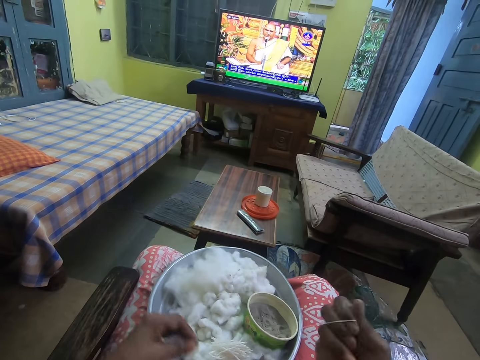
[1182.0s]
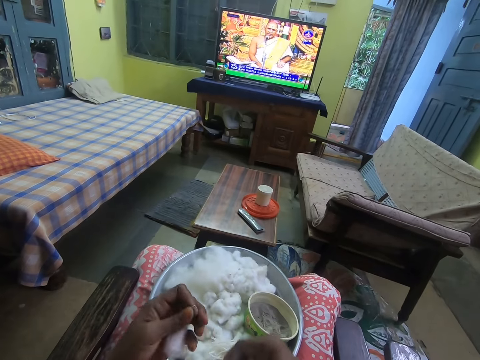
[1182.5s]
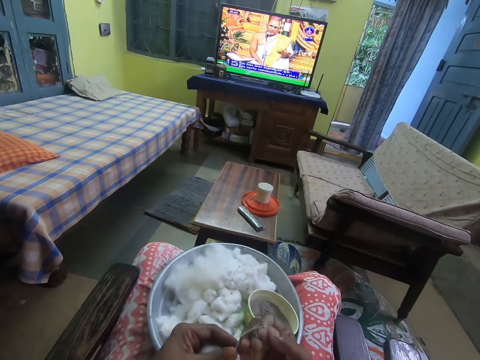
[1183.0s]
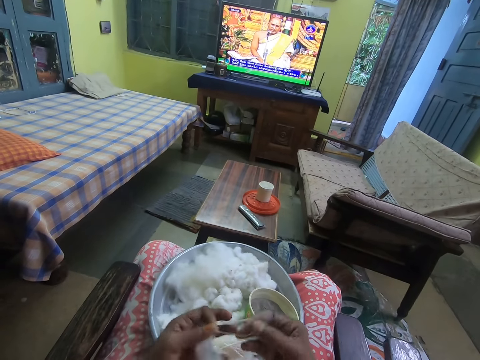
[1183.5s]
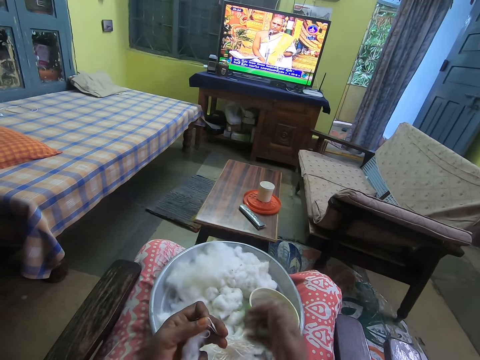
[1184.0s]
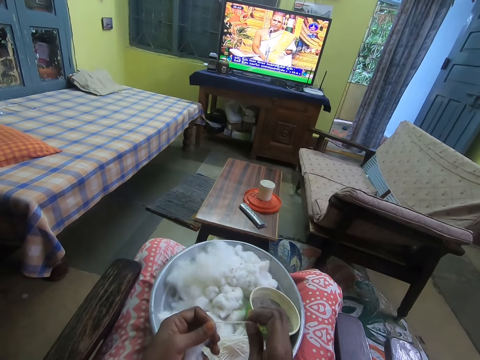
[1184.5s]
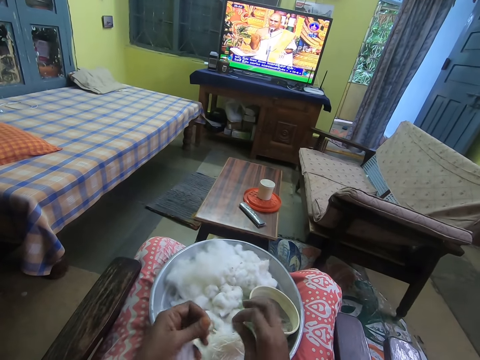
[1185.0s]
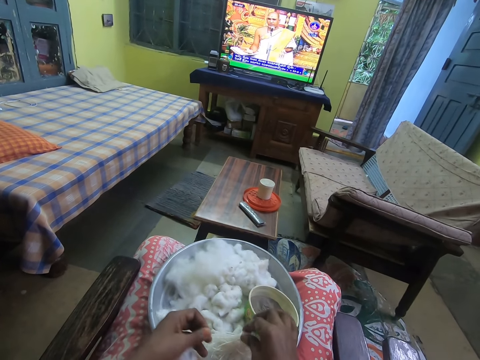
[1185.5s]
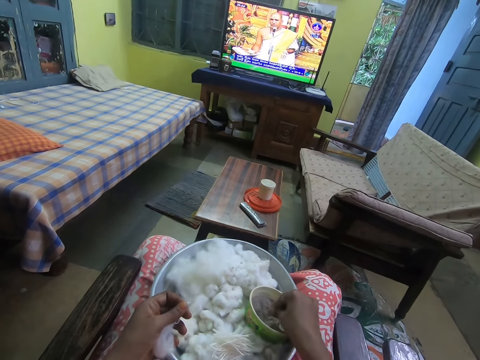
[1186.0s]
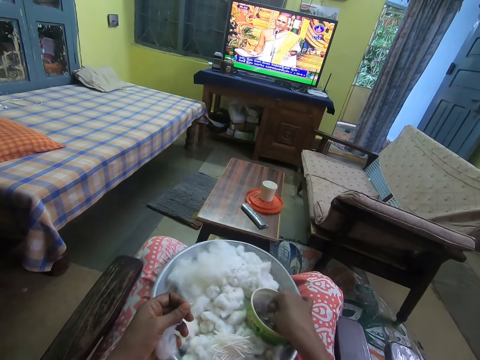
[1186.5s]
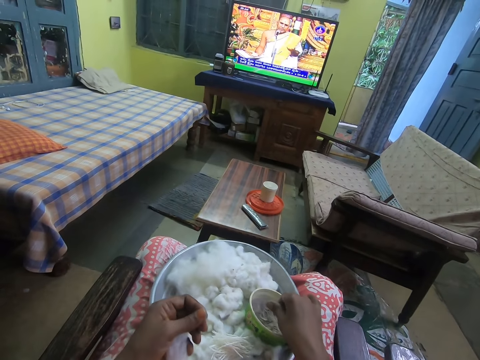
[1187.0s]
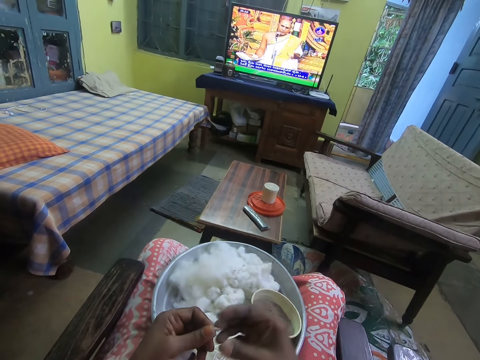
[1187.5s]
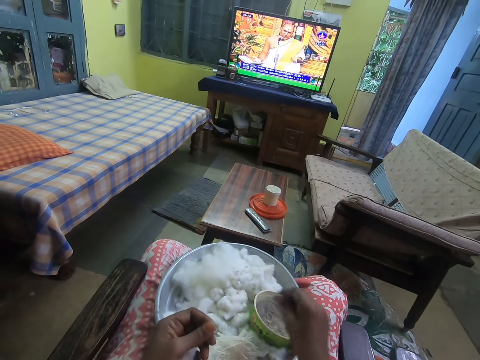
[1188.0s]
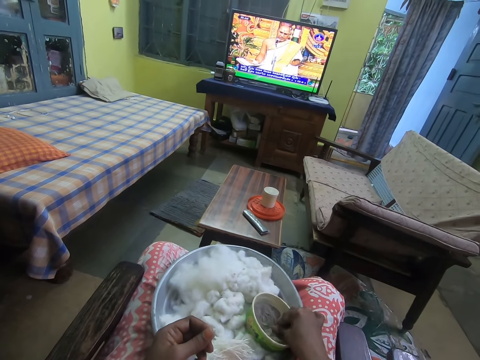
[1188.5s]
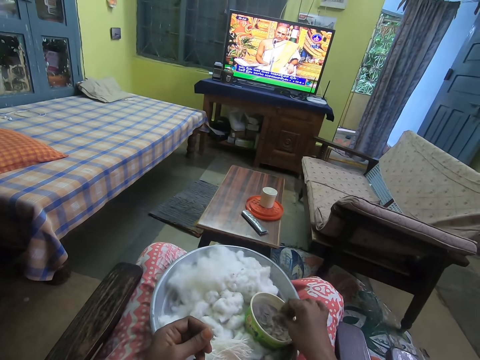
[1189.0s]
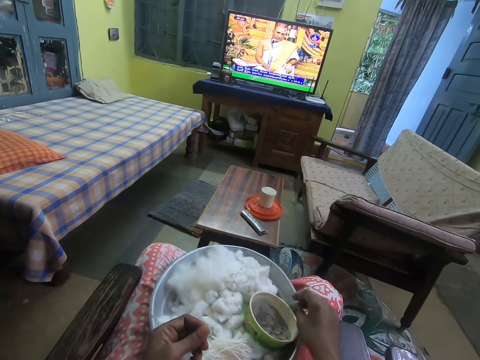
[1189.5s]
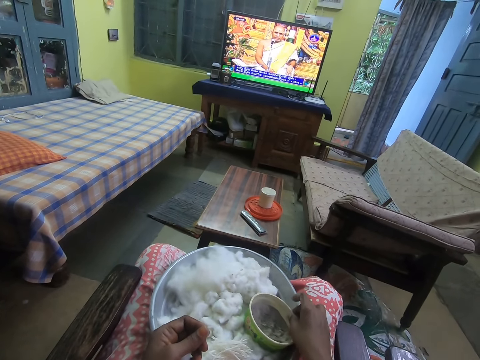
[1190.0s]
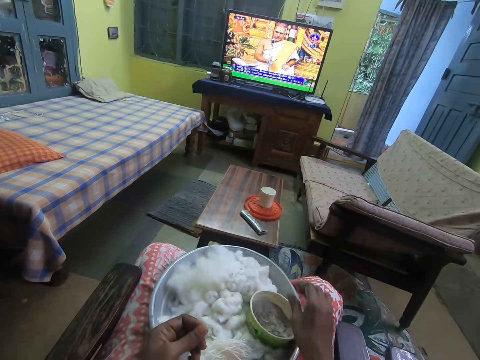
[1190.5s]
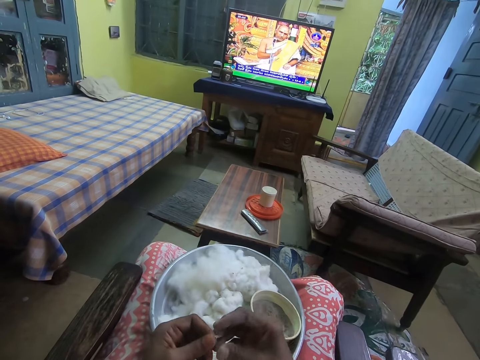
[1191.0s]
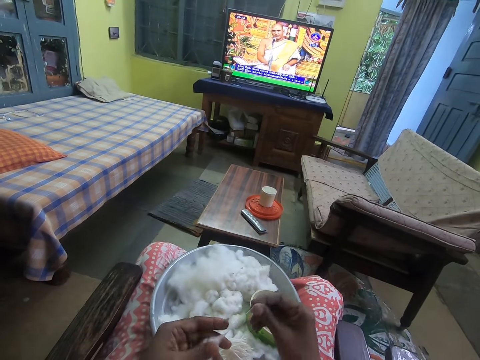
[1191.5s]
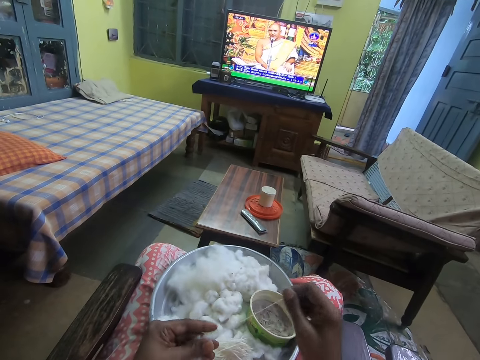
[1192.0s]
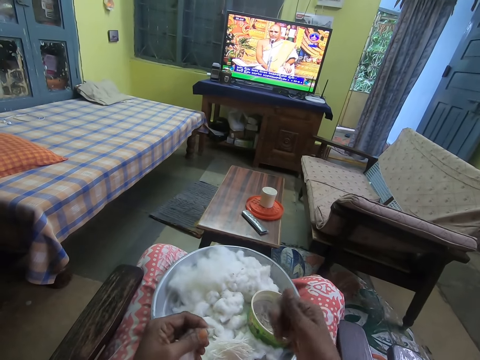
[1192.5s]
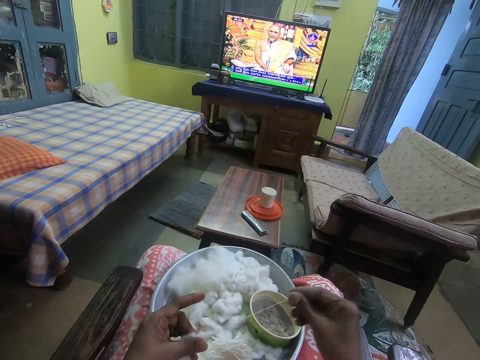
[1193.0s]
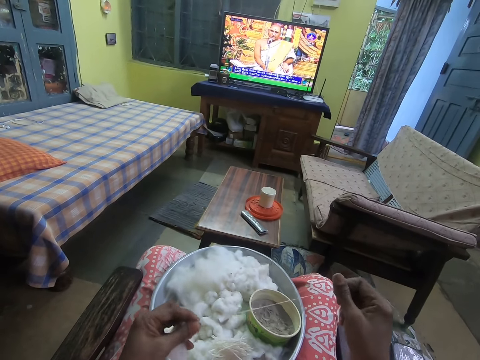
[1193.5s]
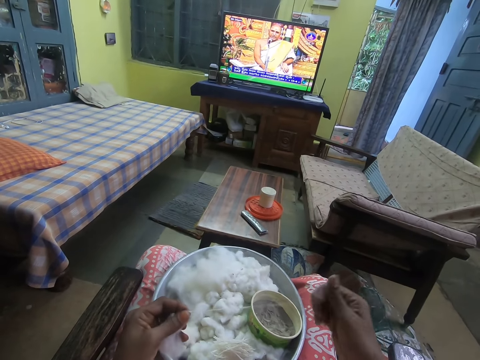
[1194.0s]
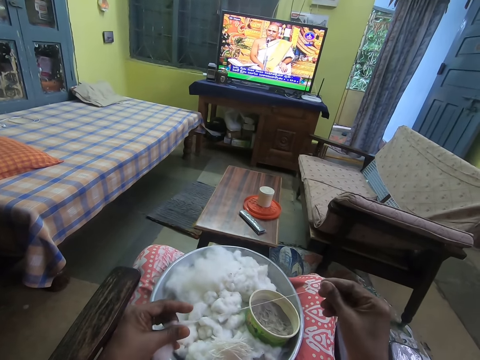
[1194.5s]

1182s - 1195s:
The camera wearer wraps the cotton around her right hand. They twist the cotton with her hands. They pull the cotton wool off his fingers. They pull his hand off the cotton wool. They hold the cotton wool. They place the cotton in her hands on the tray. They pull the cotton wool with his hand. They pull his hand off the cotton wool. They dip her right hand in the powder in the bowl on a tray on her legs. They pick something with his hand. They rub his fingers. They touch the ball of cotton in her left hand with her right hand. They hold the cotton wool with both hands. They pull his hand off the cotton wool. They dip her right hand in the powder in the bowl on the tray on her legs. They pick something with his hand. They rub his fingers. They adjust the bowl of powder on the tray with her right hand. They pull the bowl aside. They pull the cotton from the ball of cotton in her left hand with her right hand. They hold the cotton wool with both hands. They twist the cotton with her right hand.

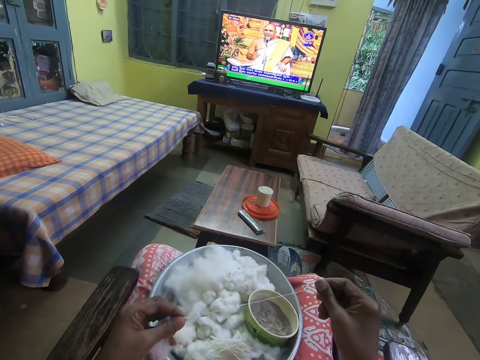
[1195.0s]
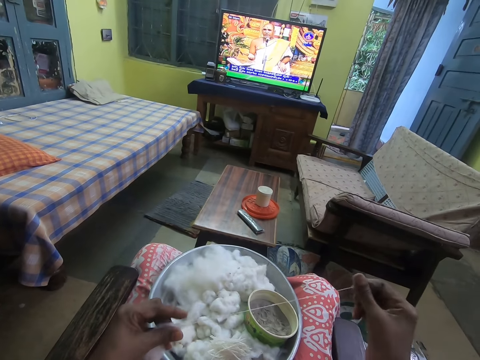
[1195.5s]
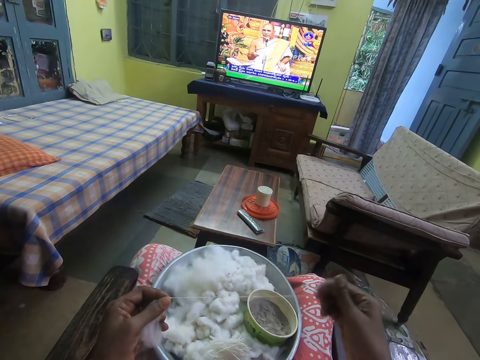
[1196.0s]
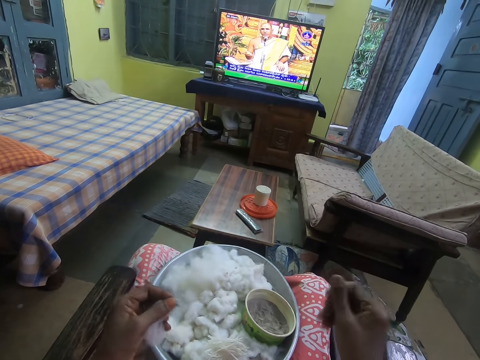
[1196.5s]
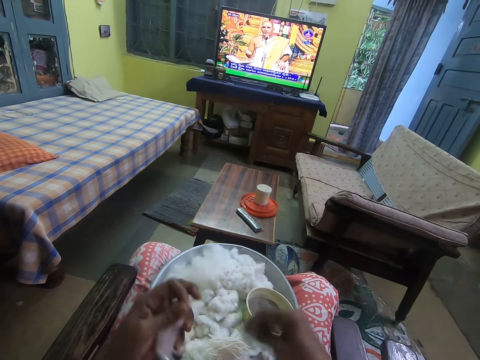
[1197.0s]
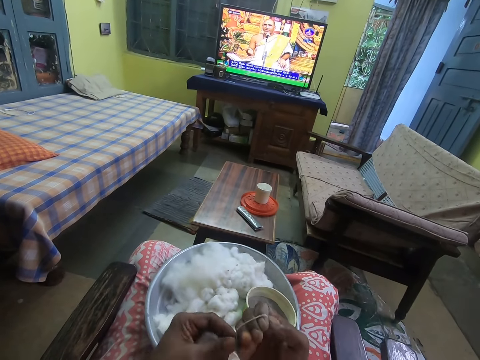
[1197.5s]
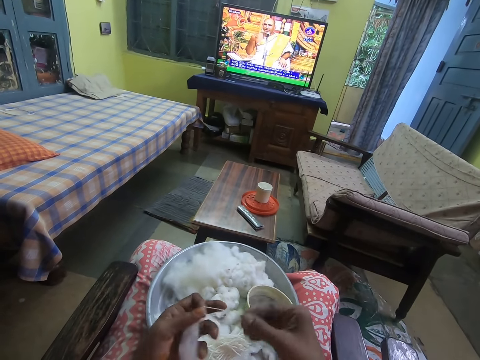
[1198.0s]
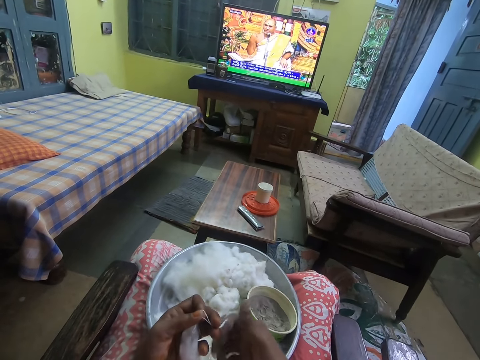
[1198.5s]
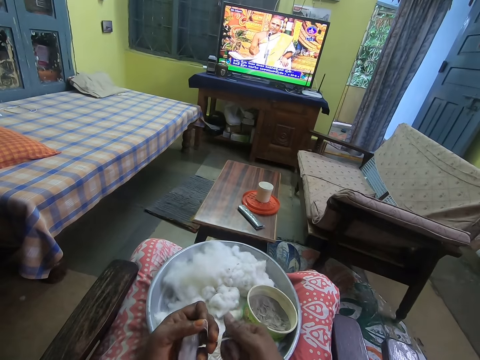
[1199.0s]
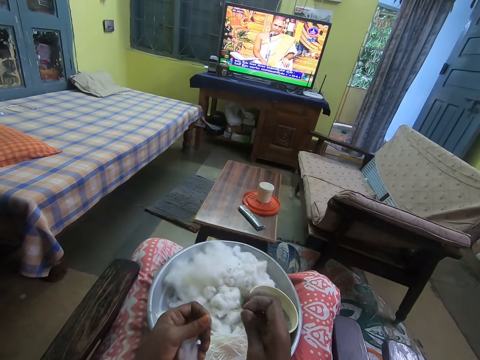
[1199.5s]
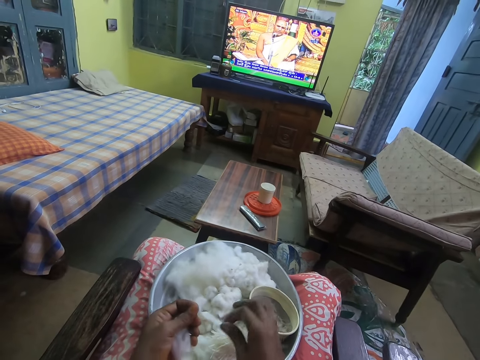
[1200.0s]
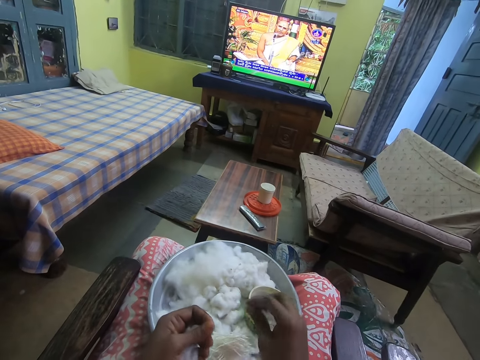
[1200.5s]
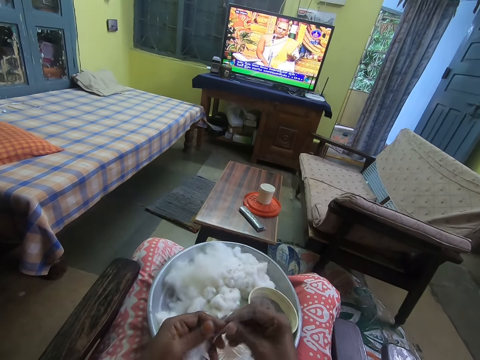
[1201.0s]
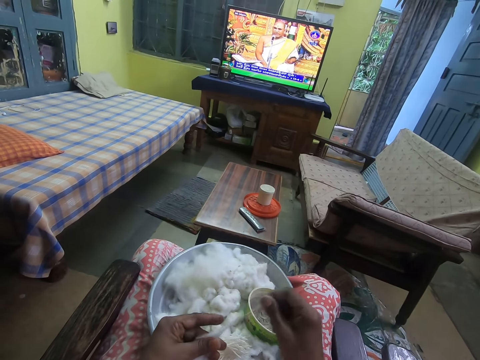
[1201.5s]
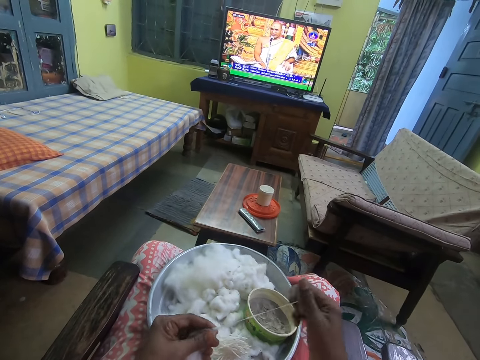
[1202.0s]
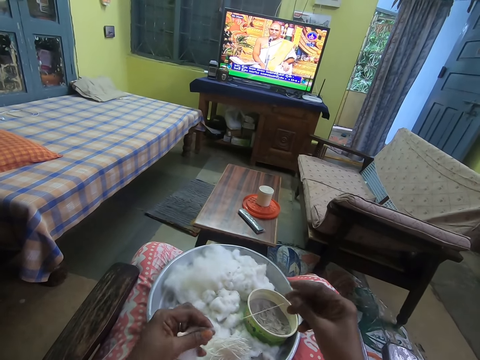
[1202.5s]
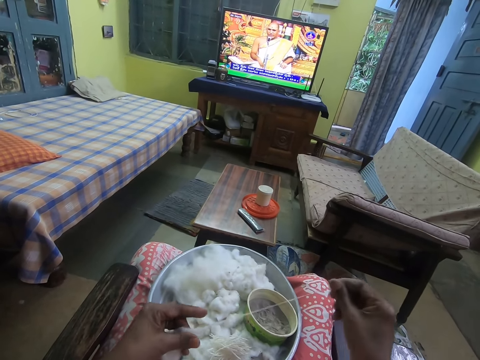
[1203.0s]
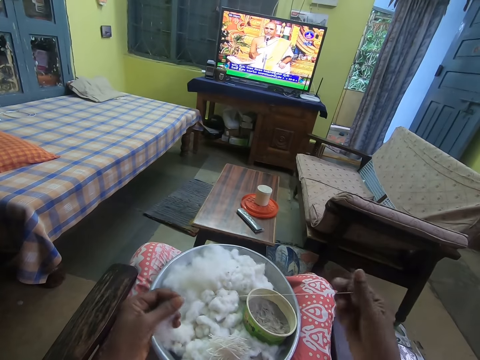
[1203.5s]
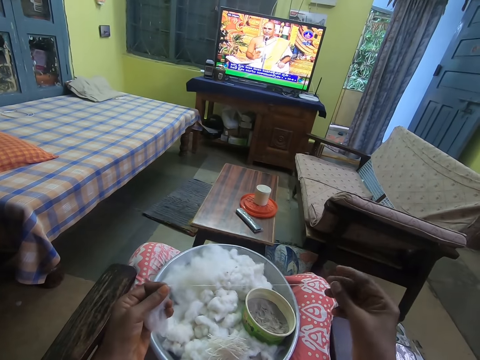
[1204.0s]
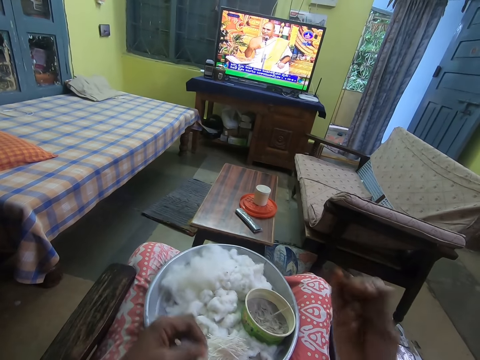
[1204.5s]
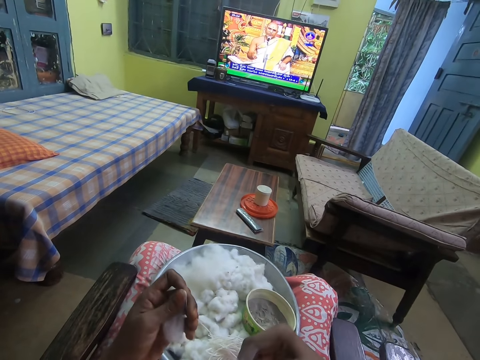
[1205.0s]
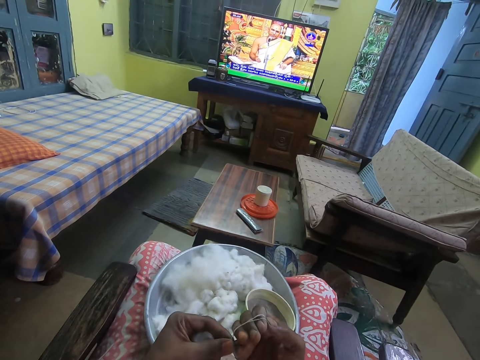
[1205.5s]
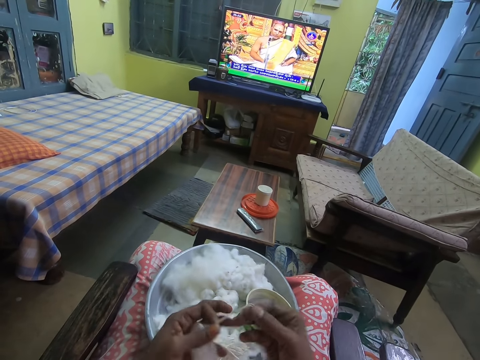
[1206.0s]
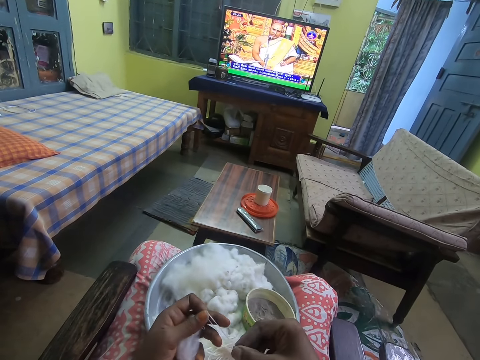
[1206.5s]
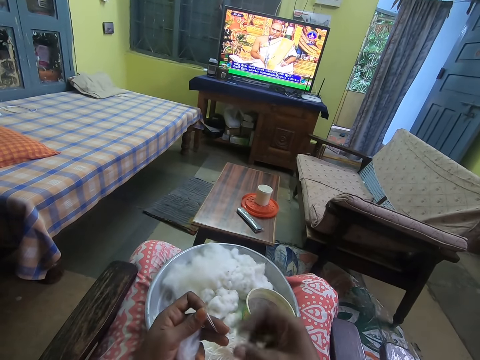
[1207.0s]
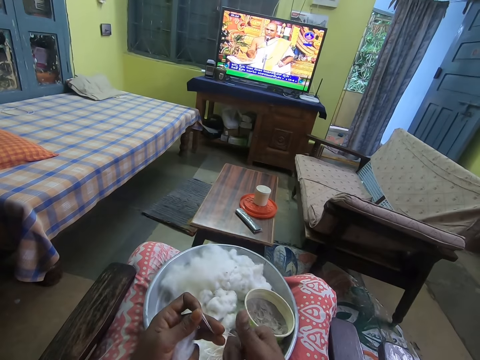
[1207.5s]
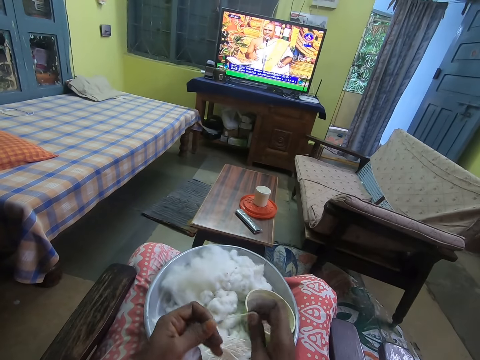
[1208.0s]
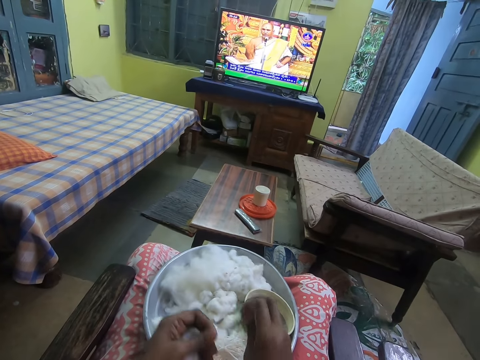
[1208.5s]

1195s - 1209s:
The camera wearer wraps the cotton around her right hand. They twist the cotton with her hands. They pull the cotton wool off his fingers. They roll the cotton wool. They place the cotton in her right hand on the tray. They pull his hand off the cotton wool. They pull the cotton from the ball of cotton in her left hand with her right hand. They hold the cotton wool with both hands. They twist the cotton with her right hand. They wrap the cotton around her right hand. They pull the cotton wool off his fingers. They twist the cotton with her hands. They pull his hand off the cotton wool. They roll the cotton wool.
